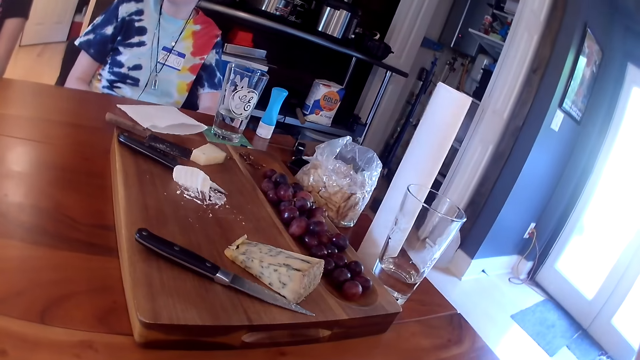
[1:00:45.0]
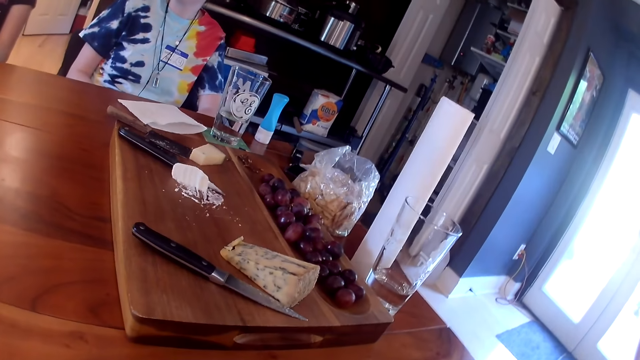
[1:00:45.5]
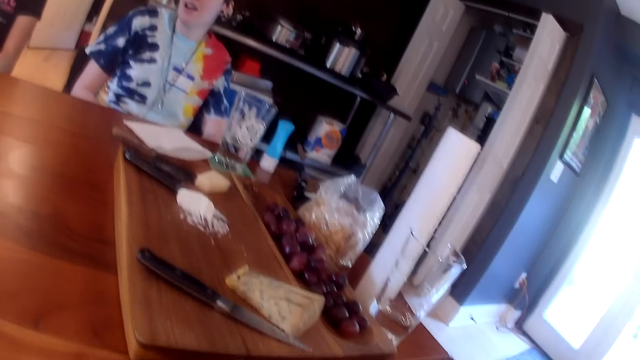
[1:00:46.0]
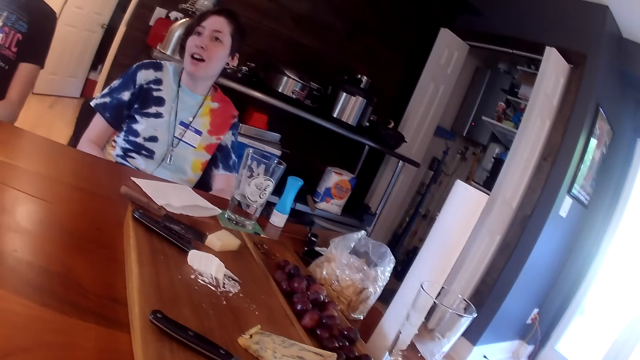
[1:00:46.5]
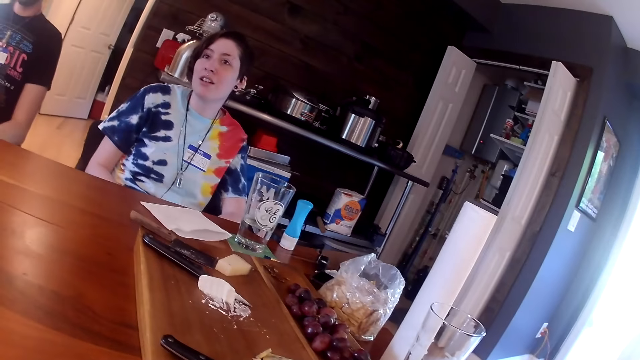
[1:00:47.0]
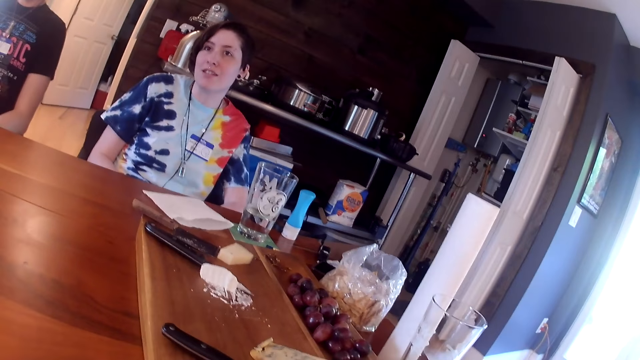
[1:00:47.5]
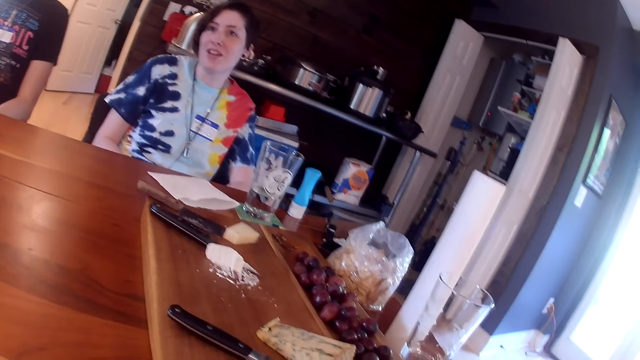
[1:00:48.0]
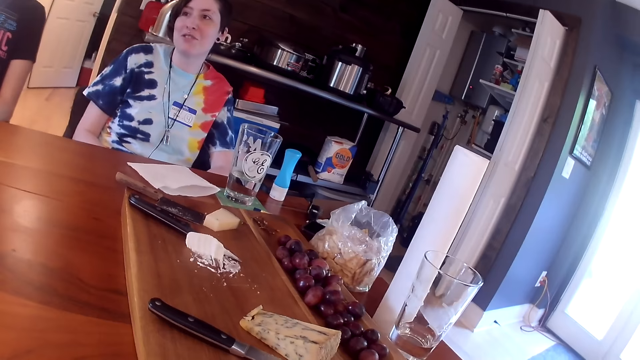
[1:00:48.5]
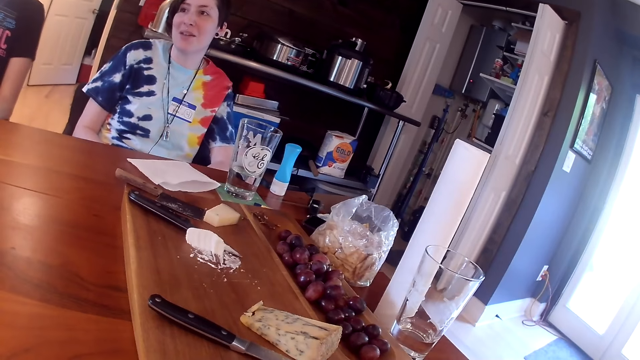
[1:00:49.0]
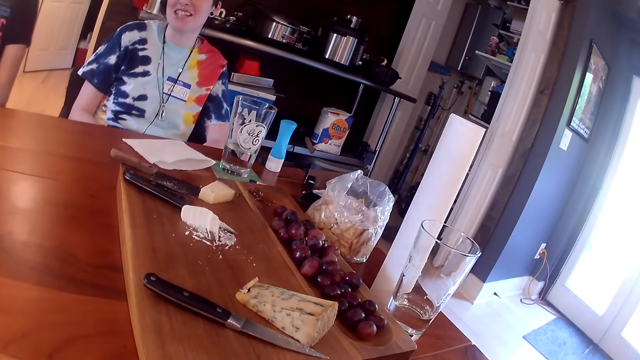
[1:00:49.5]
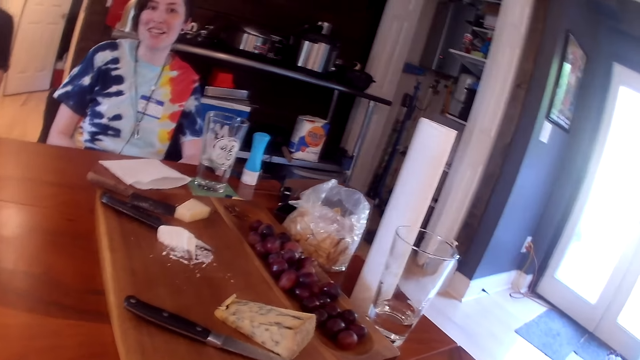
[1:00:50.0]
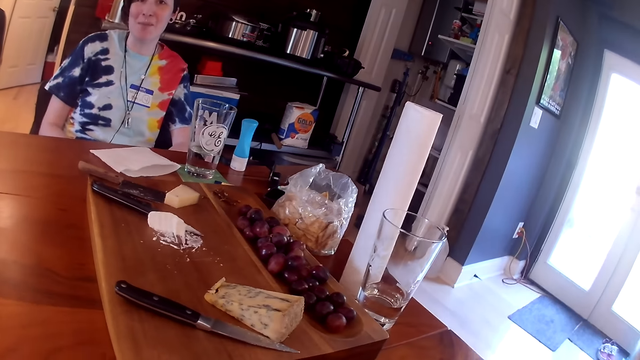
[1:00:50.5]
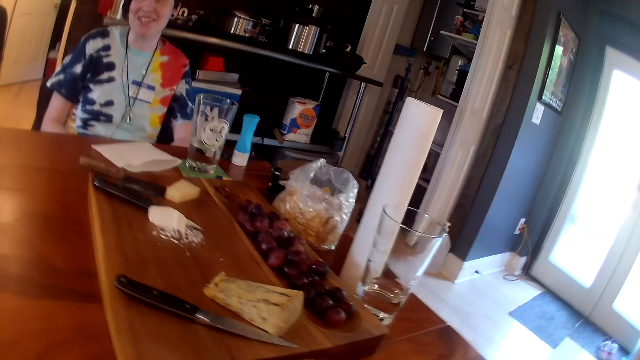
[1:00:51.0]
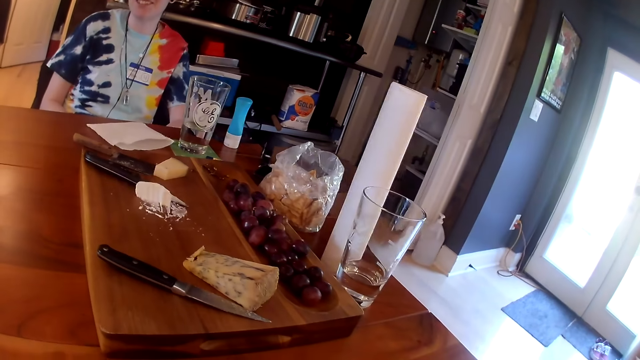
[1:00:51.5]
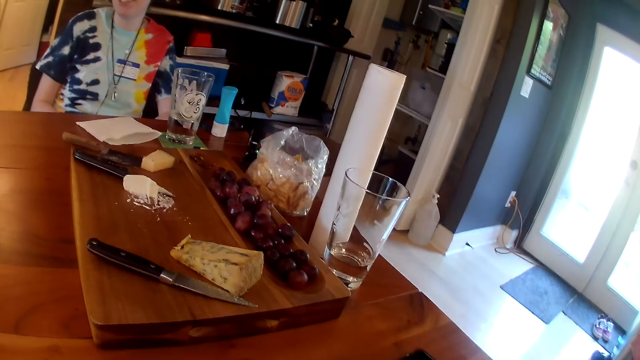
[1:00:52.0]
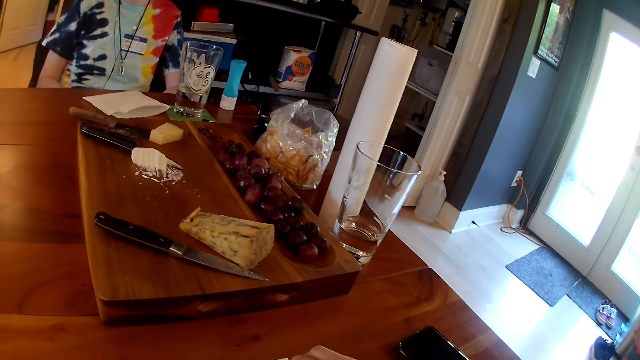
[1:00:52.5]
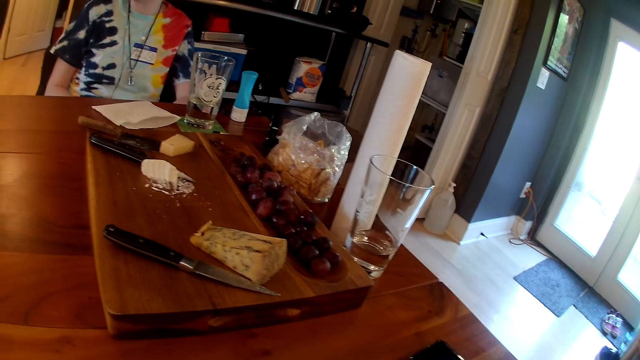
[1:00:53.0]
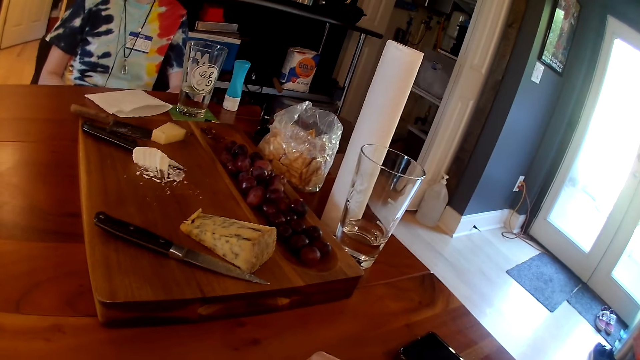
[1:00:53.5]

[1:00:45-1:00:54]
The camera wearer looks at the fruits on the far end of the table. The woman interacts with the man.

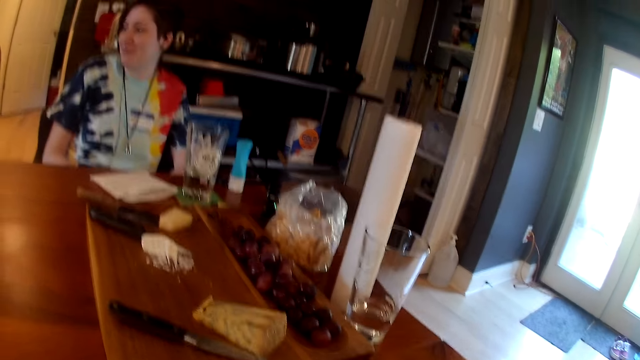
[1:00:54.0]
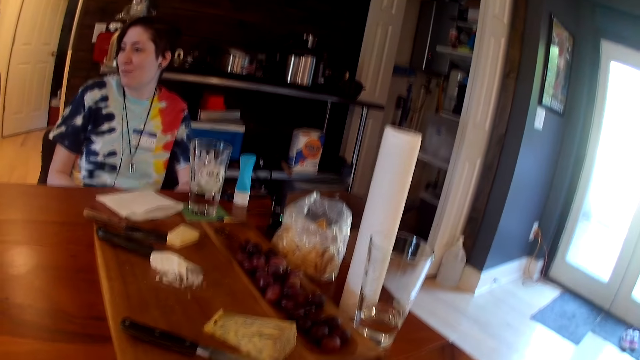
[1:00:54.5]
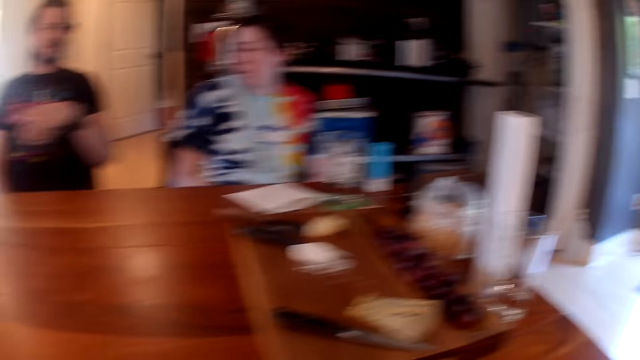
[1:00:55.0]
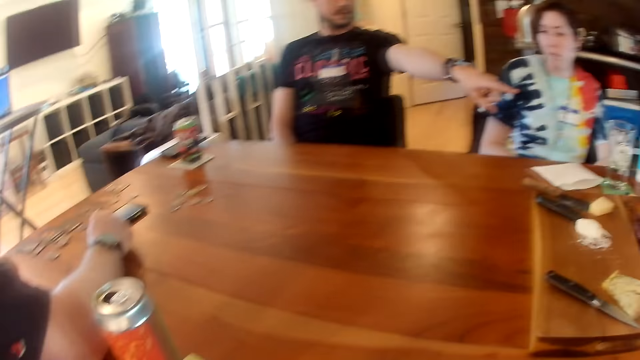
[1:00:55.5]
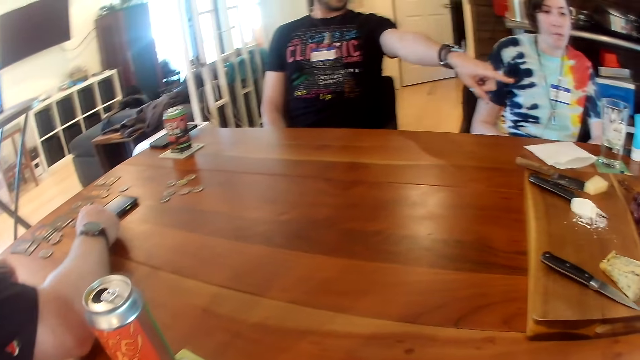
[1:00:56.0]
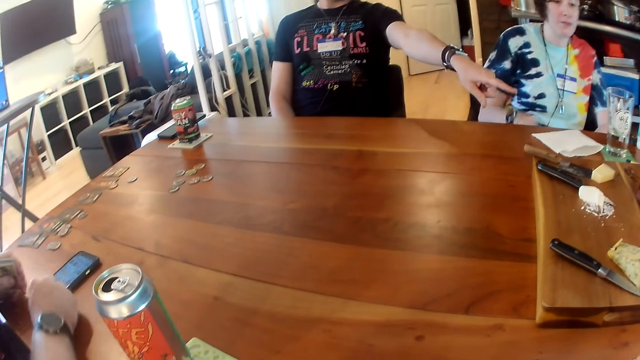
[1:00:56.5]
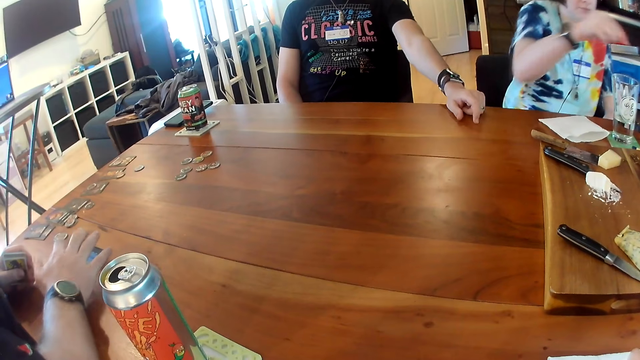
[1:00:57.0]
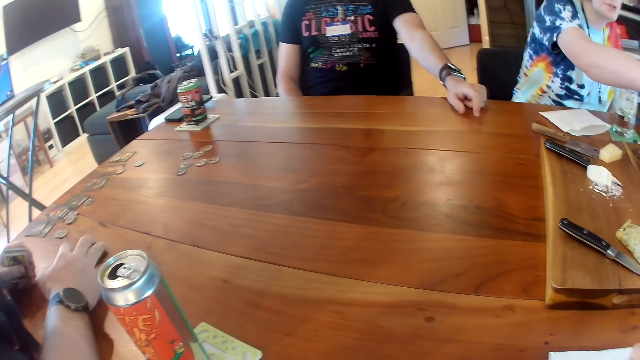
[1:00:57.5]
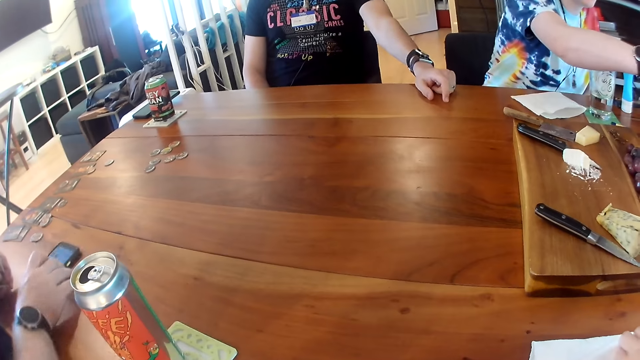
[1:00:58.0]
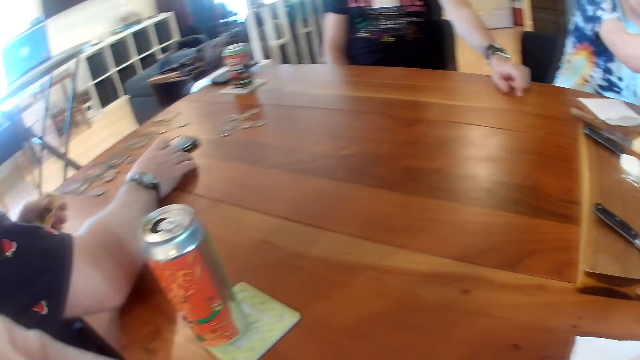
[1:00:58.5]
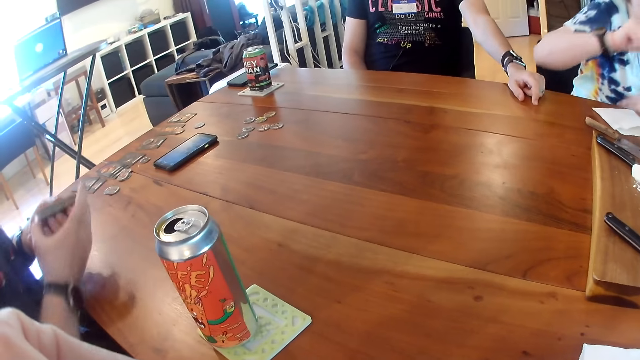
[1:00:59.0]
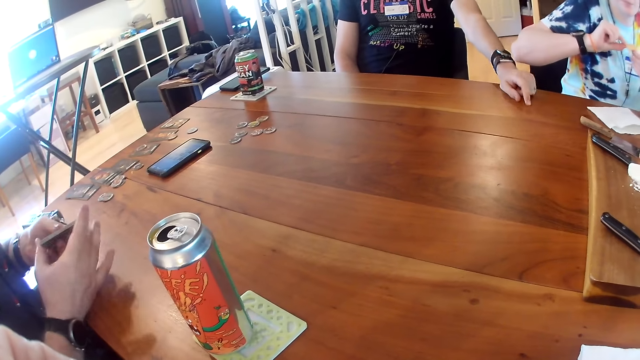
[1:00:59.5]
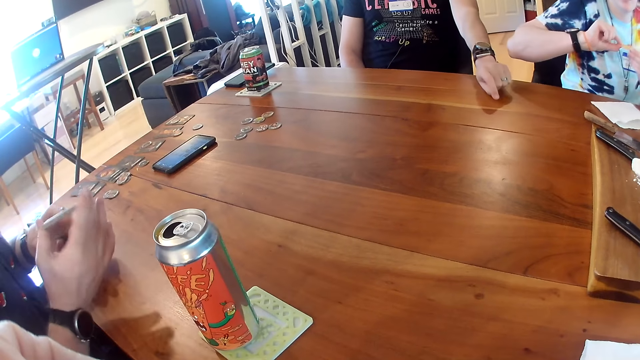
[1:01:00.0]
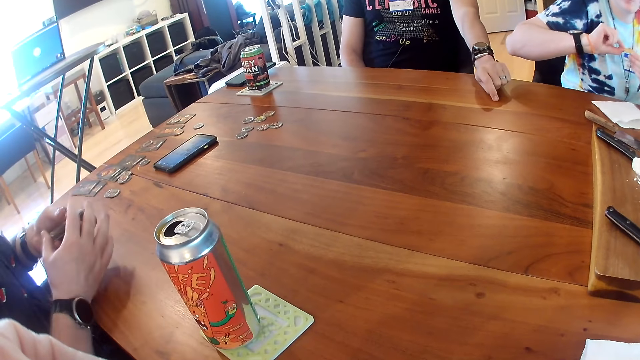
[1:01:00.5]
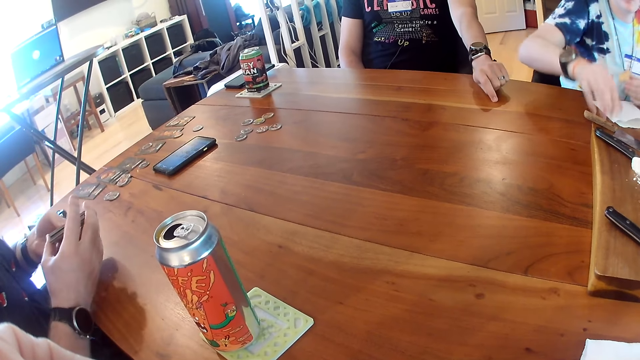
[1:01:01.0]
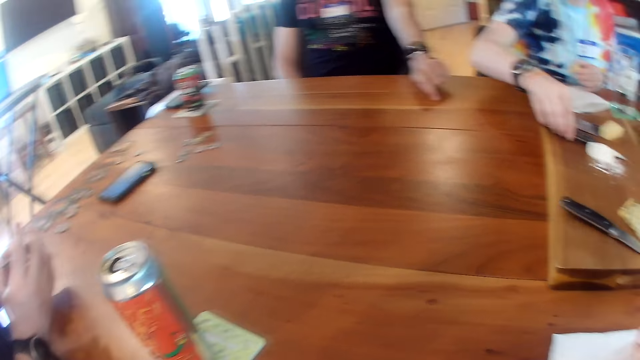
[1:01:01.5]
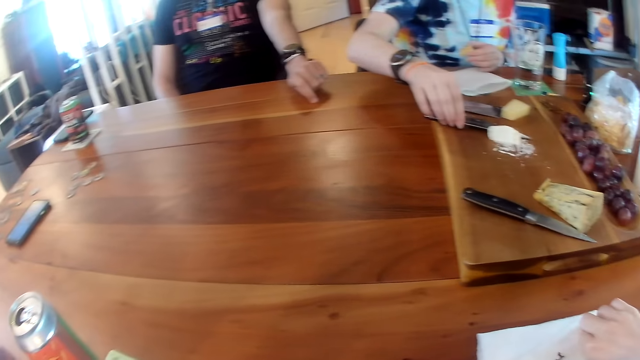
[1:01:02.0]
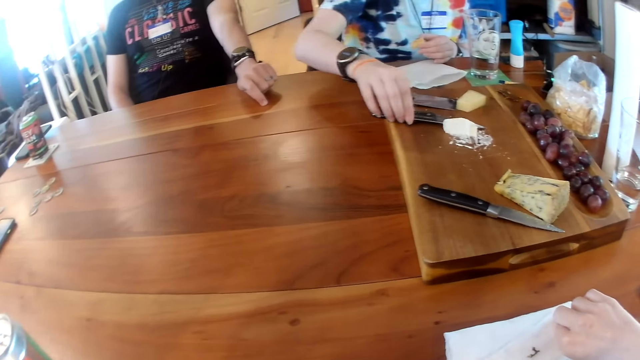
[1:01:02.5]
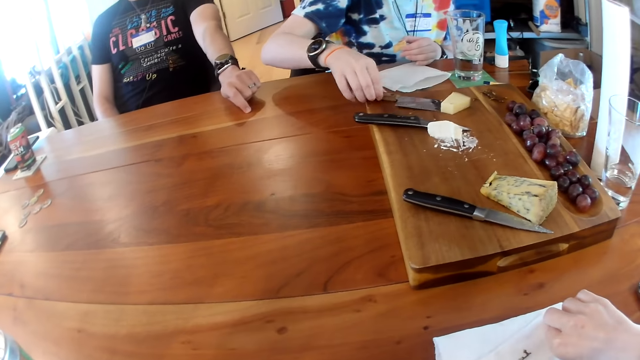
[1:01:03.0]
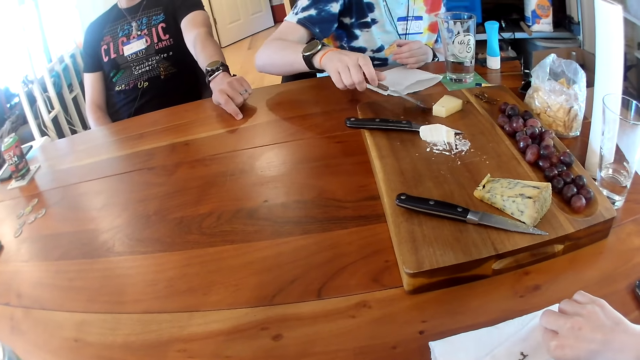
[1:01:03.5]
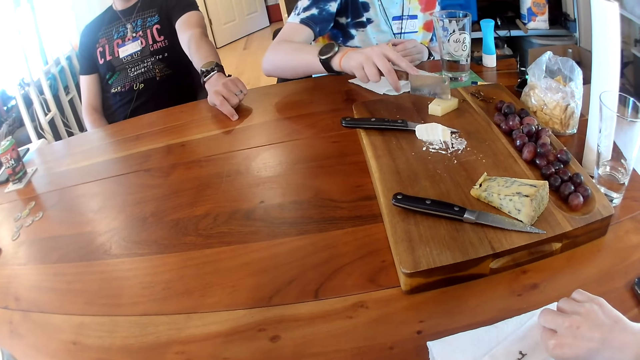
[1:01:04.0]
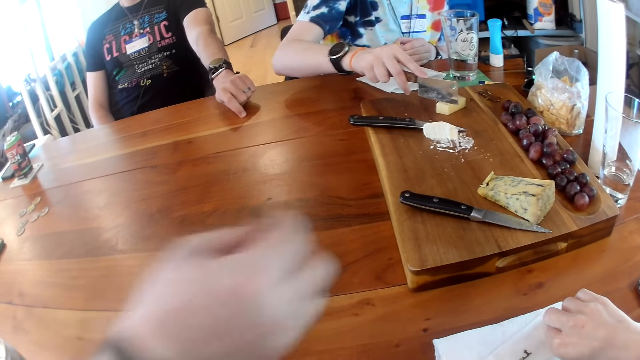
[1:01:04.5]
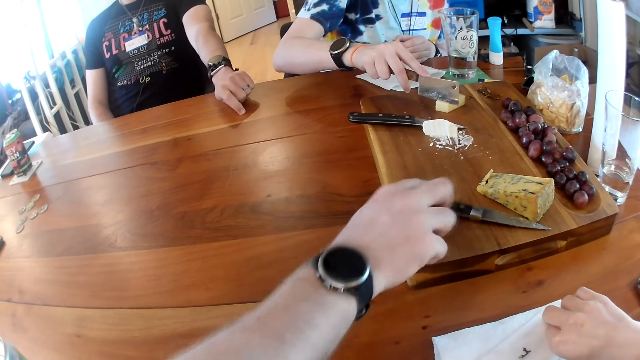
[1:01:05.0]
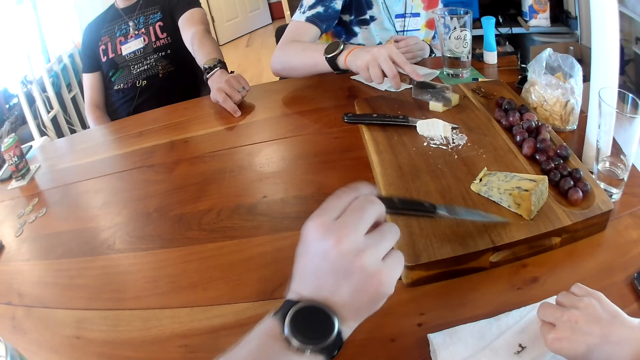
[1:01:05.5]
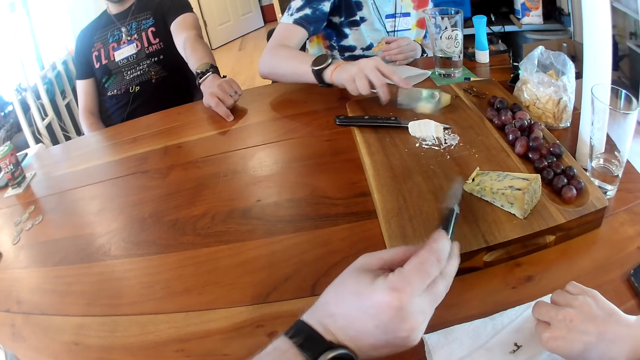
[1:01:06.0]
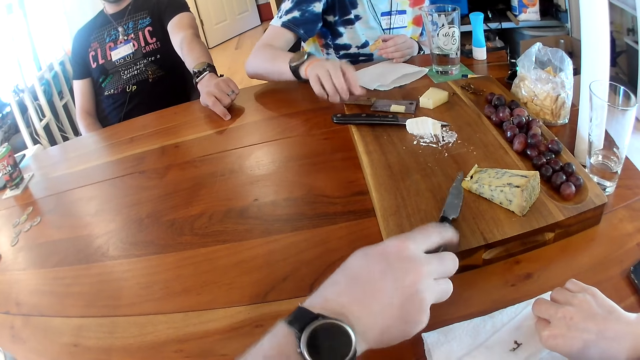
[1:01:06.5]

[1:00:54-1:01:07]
Another man interacts with the woman. The camera wearer turns around. The first man adjusts the phone on the table with his right hand. The other man points at the far end of the table with his finger. The first man operates the phone on the table with his right hand. The other man rests his hand on the table. The first man adjusts the phone on the table with his right hand again. He shuffles the cards in his hands. The woman touches a knife on the wooden tray on the table with her right hand. She holds the knife on the board on top of the table. She picks up another knife from the wooden tray on the table with her right hand. She cuts a piece of cheese on the wooden tray on the table with the knife in her right hand. The first man picks up a knife from the wooden tray with his right hand. The woman drops the knife on the wooden tray with her right hand.
